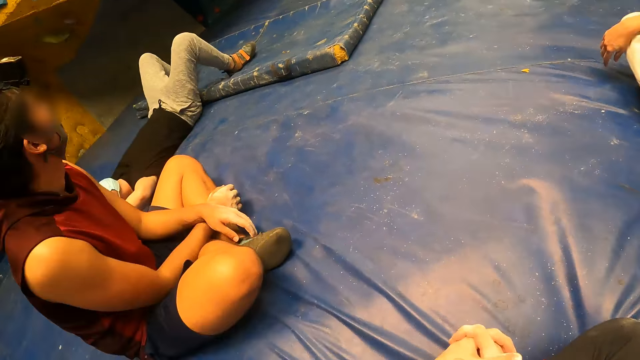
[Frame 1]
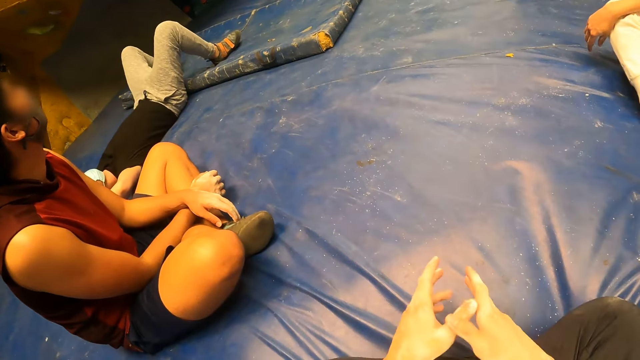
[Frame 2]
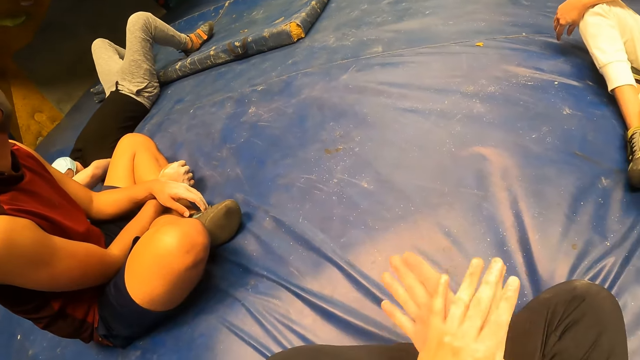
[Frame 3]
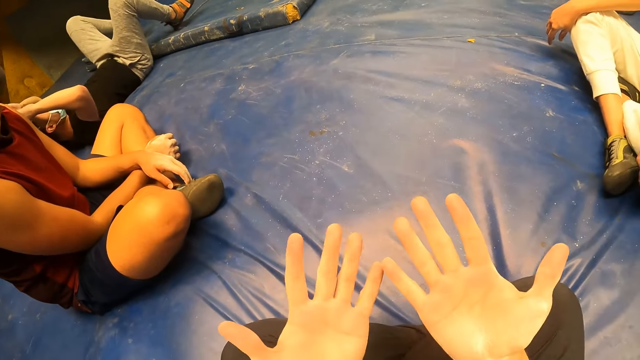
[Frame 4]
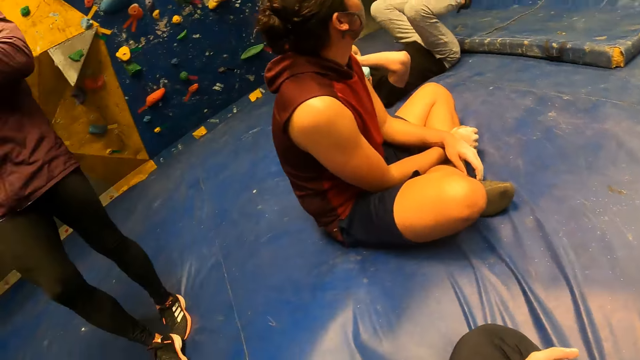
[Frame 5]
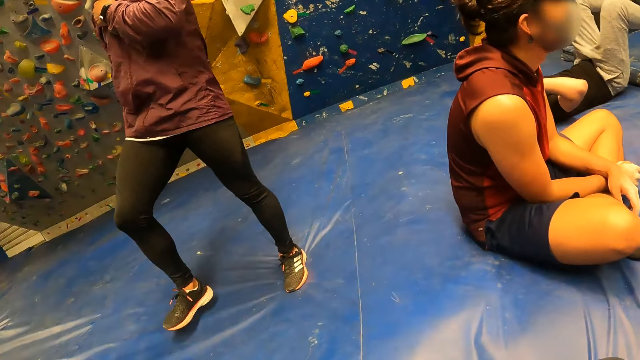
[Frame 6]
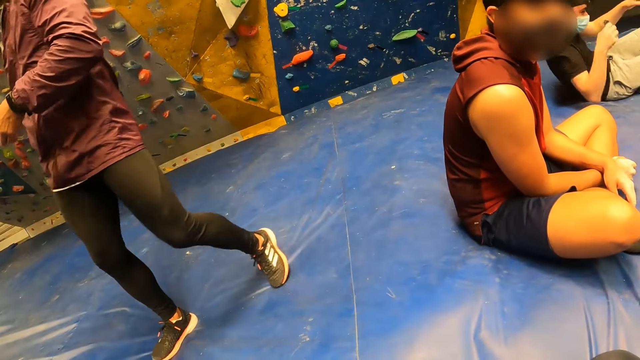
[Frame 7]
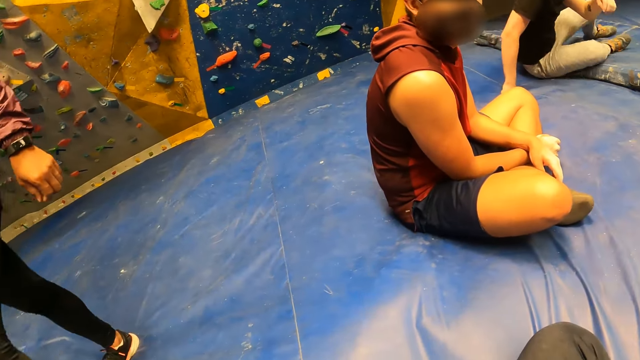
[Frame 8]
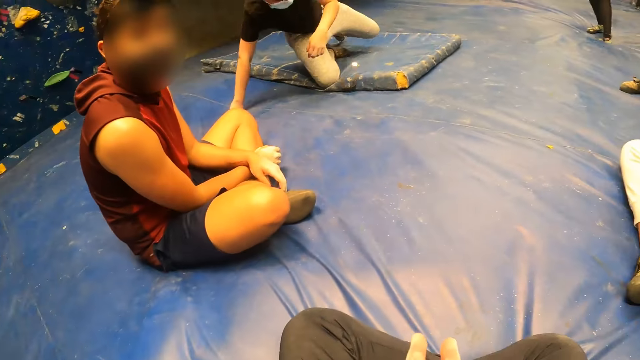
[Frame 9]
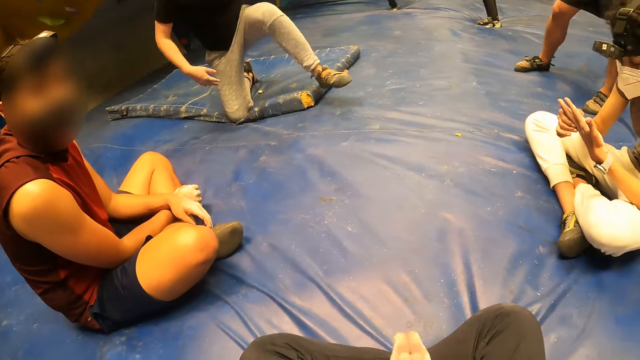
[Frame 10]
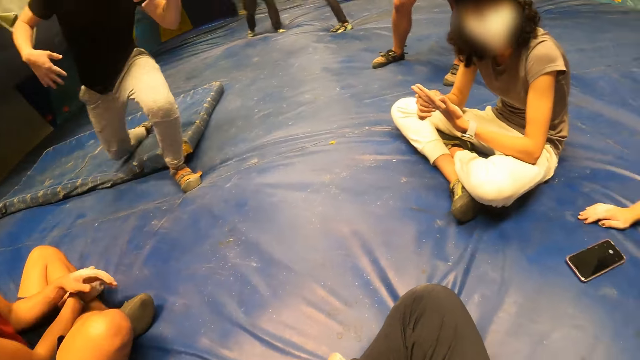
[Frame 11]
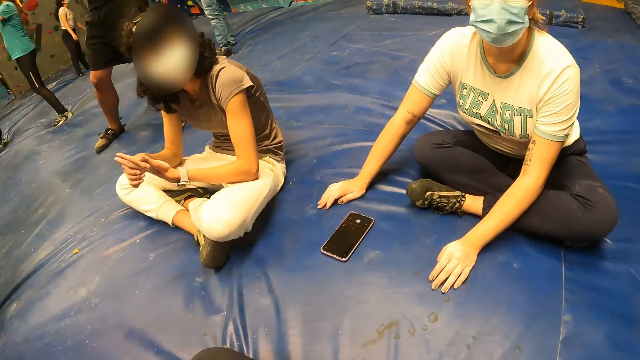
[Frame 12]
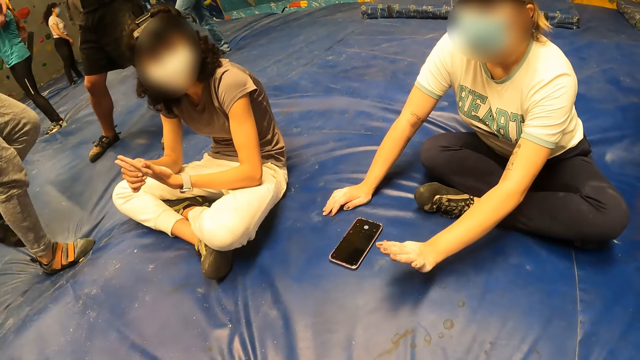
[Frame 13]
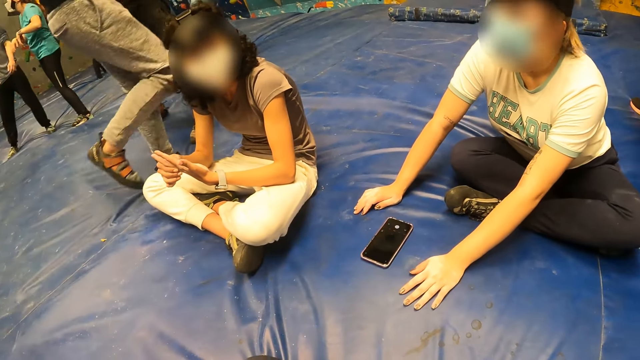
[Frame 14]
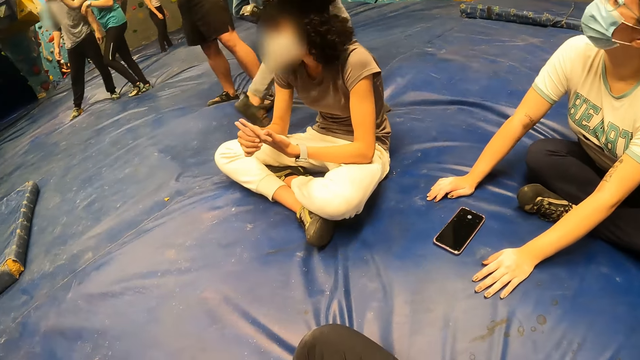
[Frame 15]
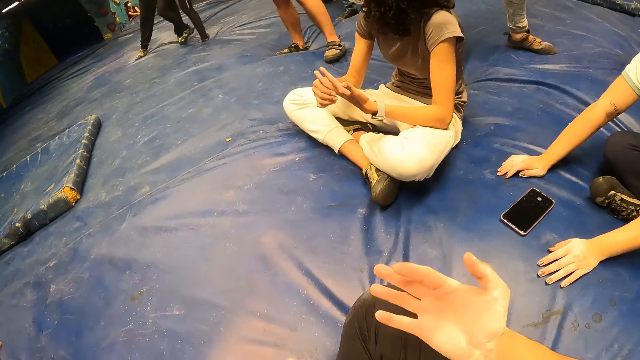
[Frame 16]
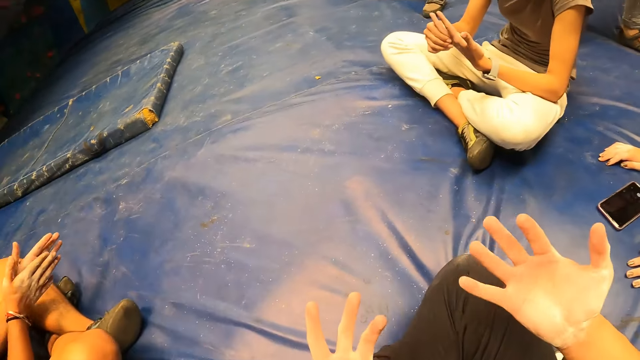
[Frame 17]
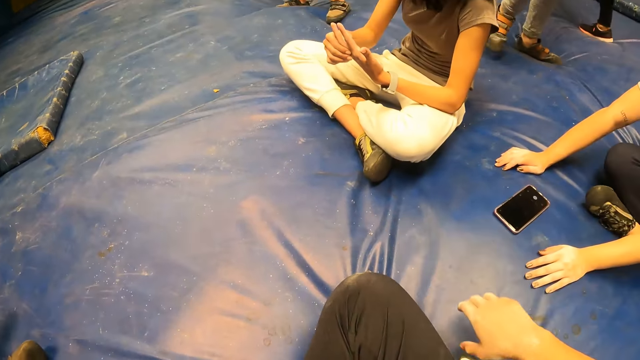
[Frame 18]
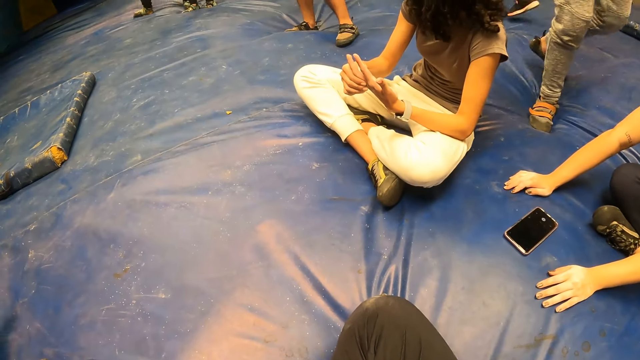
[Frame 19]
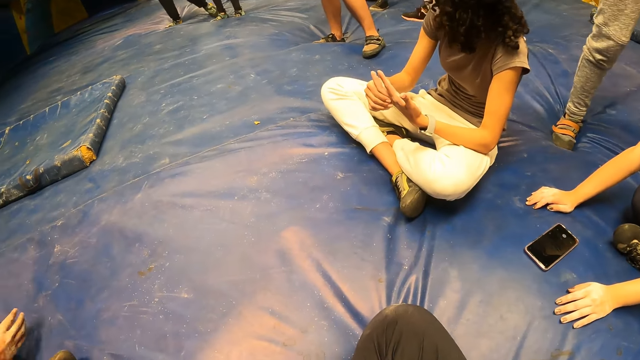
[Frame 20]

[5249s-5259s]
The camera wearer looks at the hands. He rubs the palm of his hands together, looks back, looks forward and looks right. The man stands up from the mattress. The man walks away from the bouldering wall. The camera wearer moves the fingers.

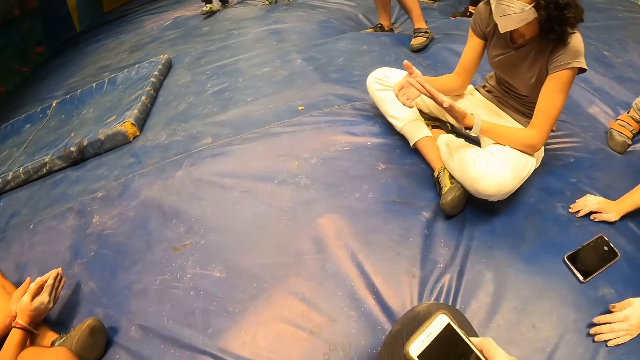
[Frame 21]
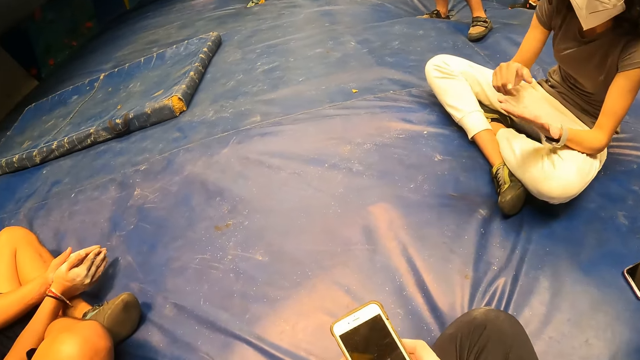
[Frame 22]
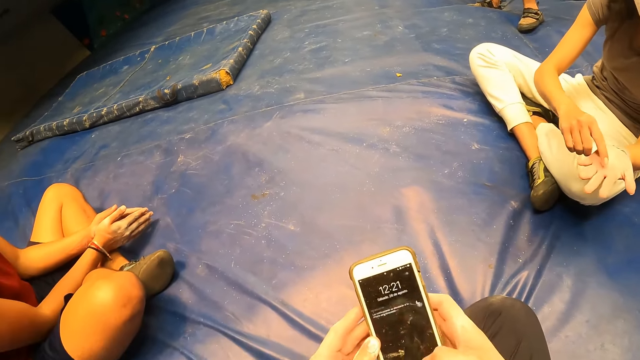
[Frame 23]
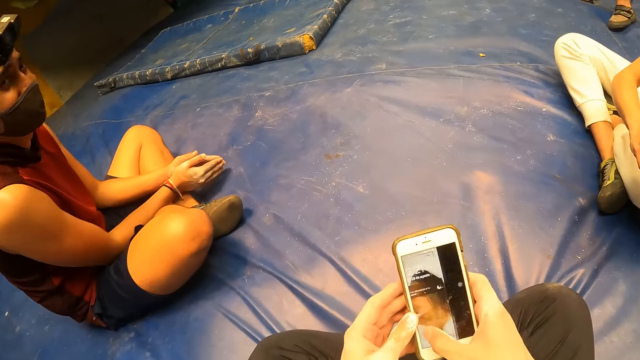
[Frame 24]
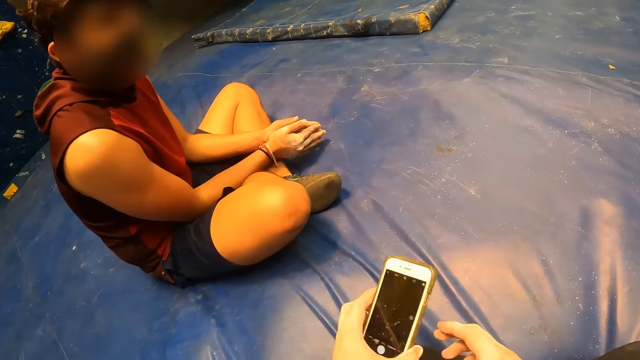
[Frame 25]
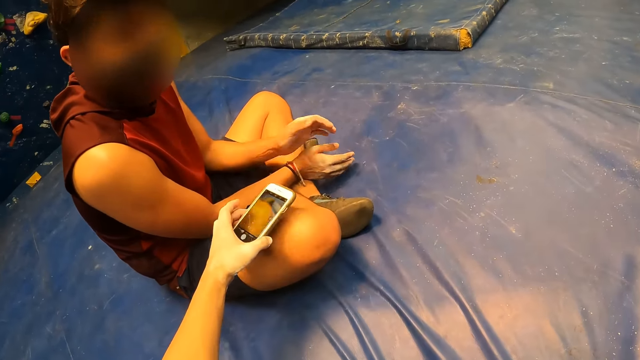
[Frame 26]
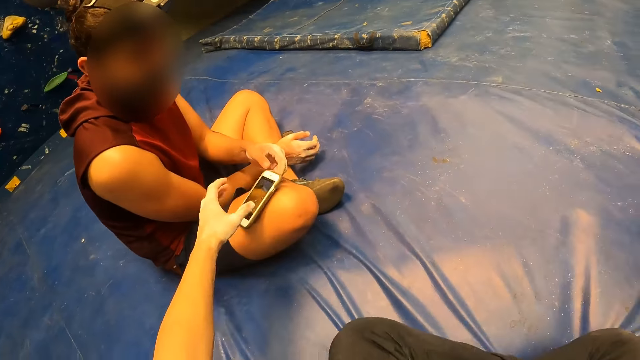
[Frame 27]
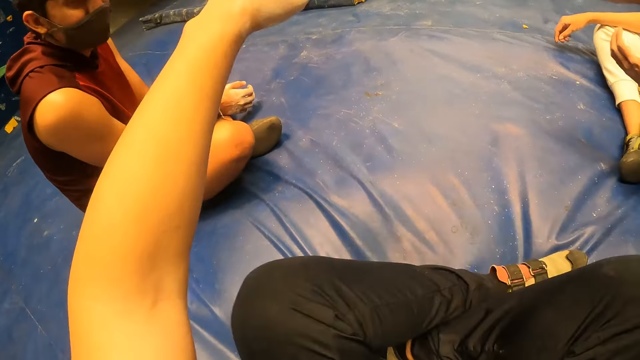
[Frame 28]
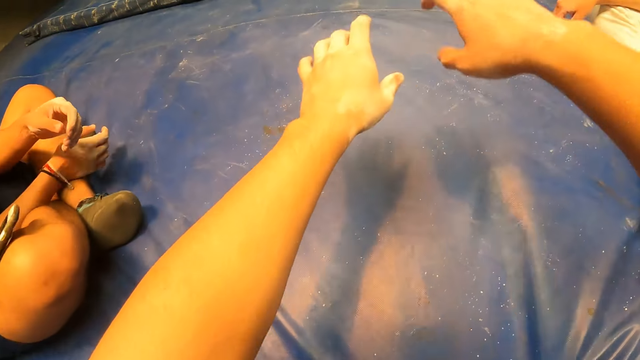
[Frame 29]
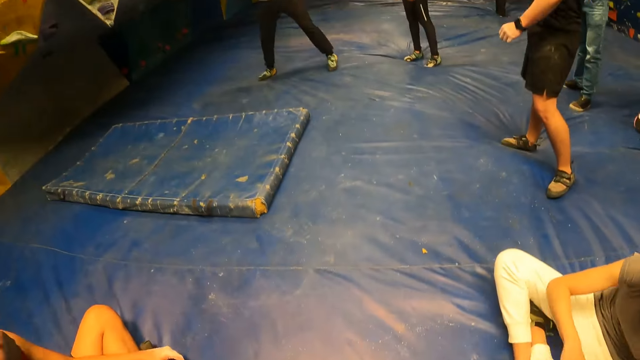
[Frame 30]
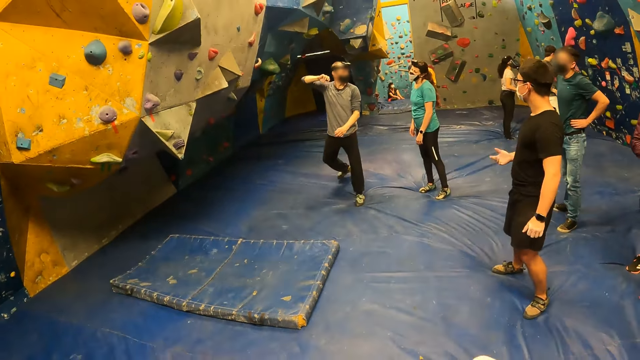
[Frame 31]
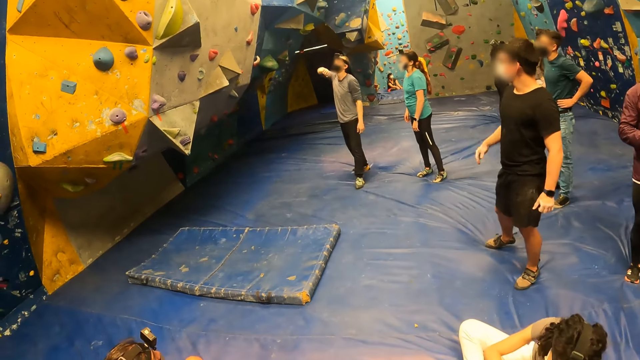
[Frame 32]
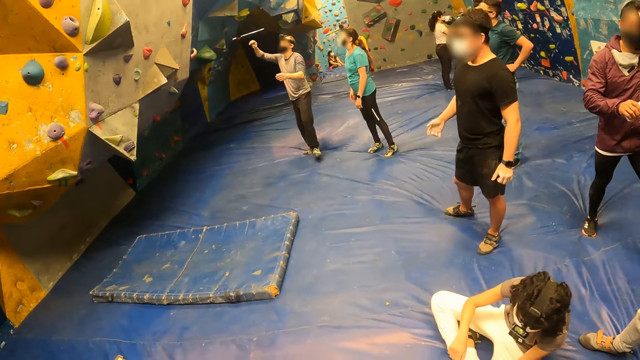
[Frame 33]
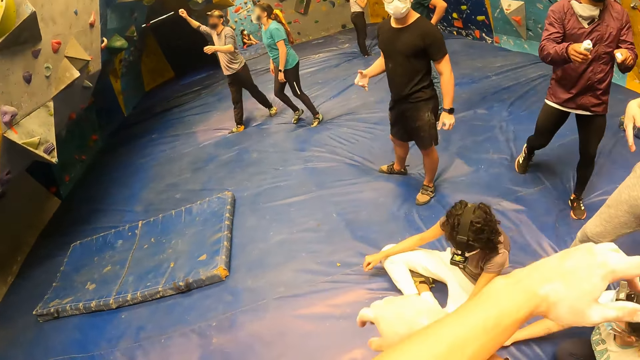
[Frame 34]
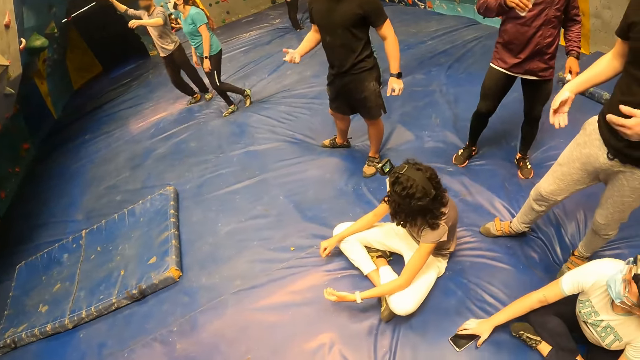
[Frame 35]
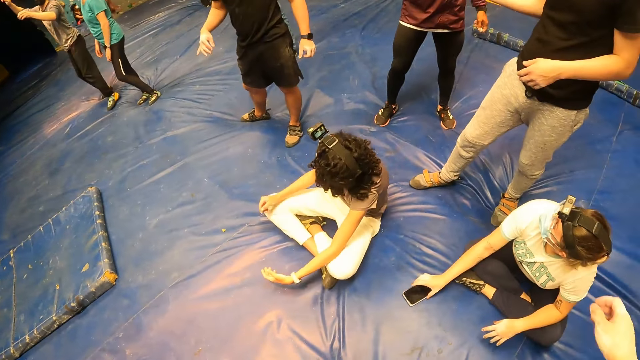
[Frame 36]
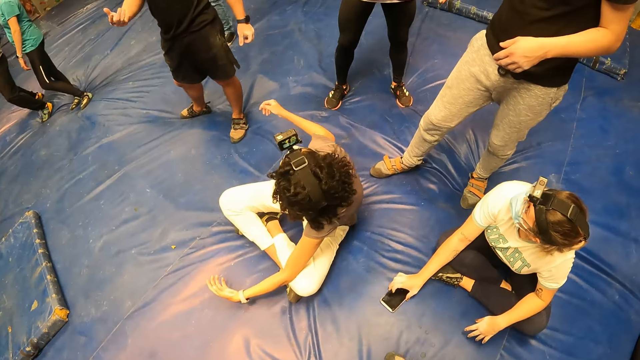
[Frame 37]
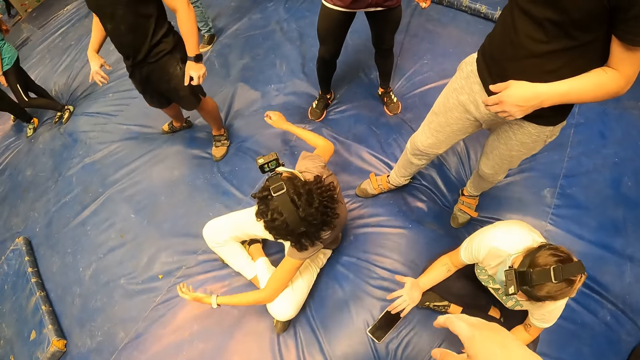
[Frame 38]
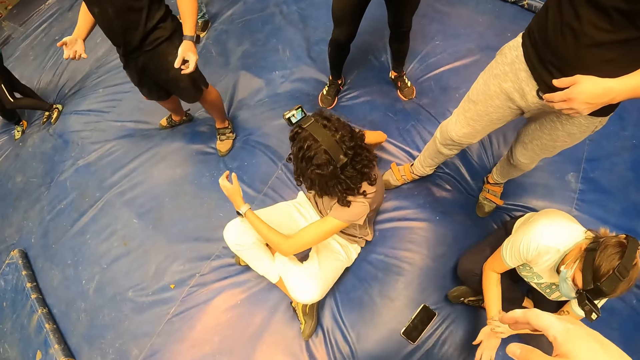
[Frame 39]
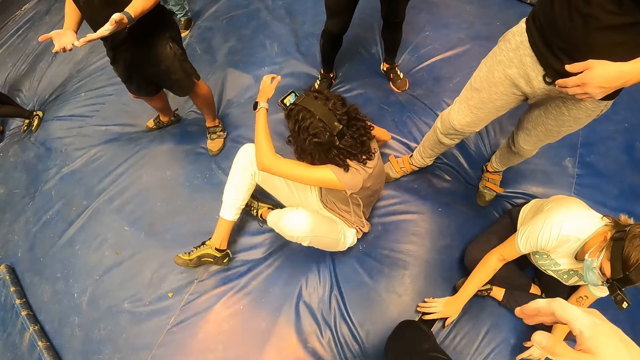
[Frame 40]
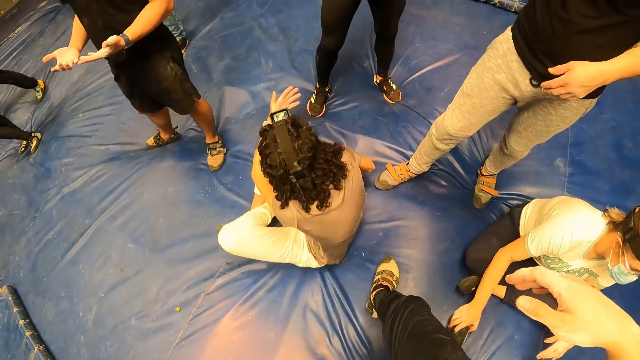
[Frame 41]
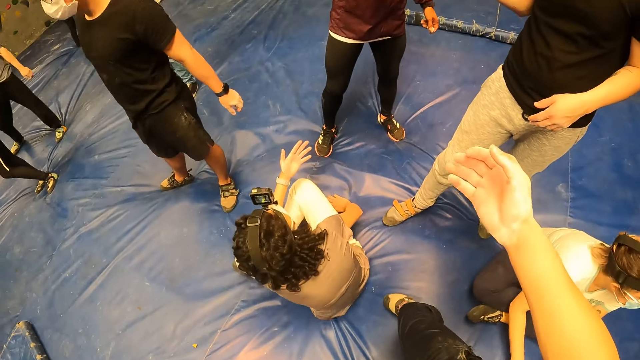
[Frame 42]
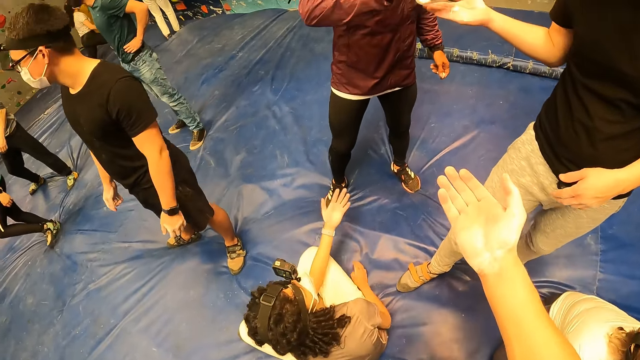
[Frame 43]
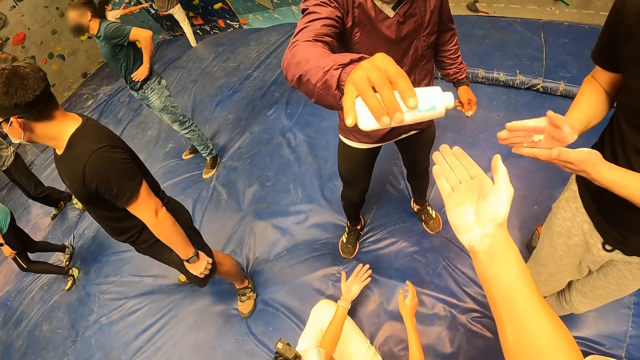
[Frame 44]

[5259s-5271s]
The camera wearer picks up the phone from the mat foam with his right hand. He operates the phone with his hands. He drops the phone on the lap of a man with his left hand. He stands up from the mat foam.
